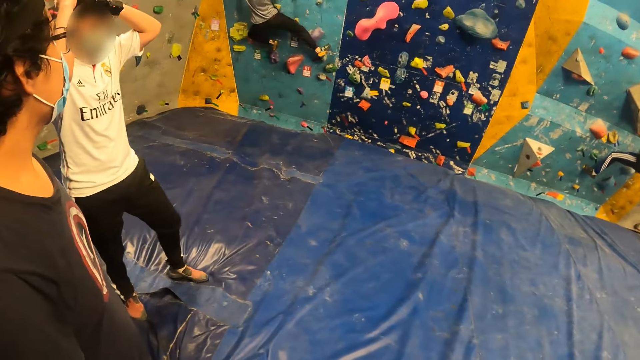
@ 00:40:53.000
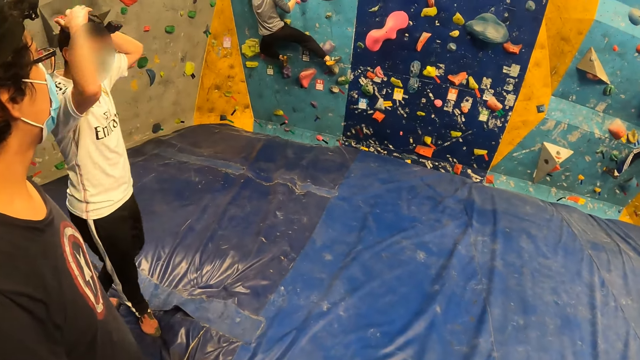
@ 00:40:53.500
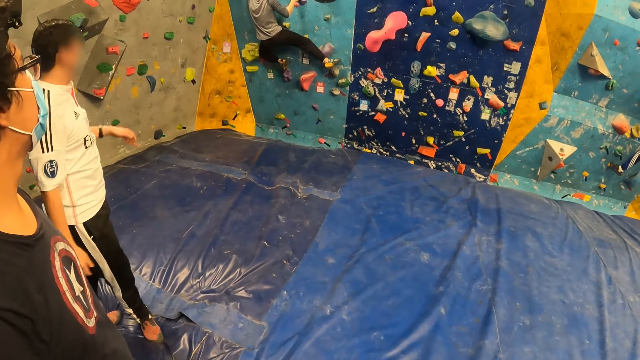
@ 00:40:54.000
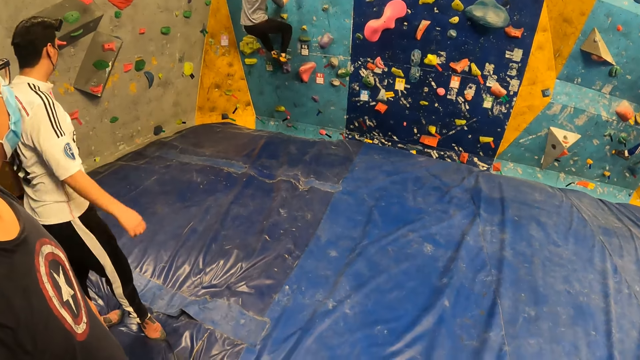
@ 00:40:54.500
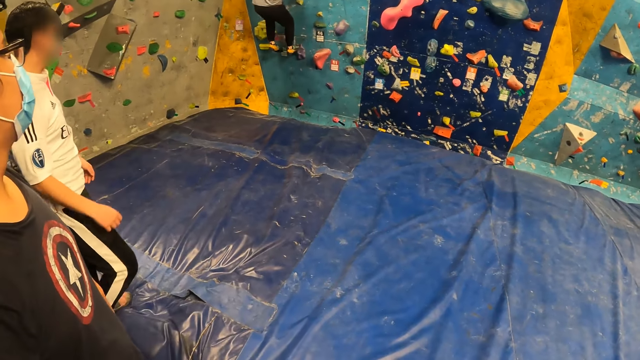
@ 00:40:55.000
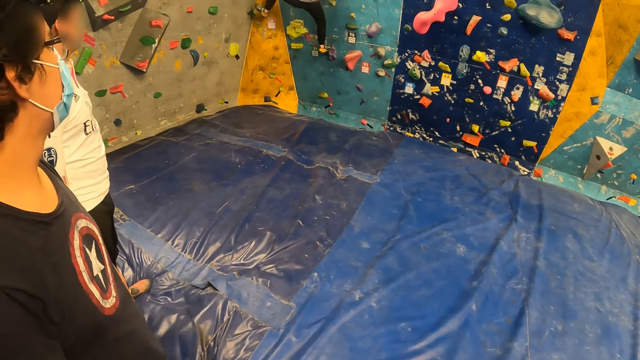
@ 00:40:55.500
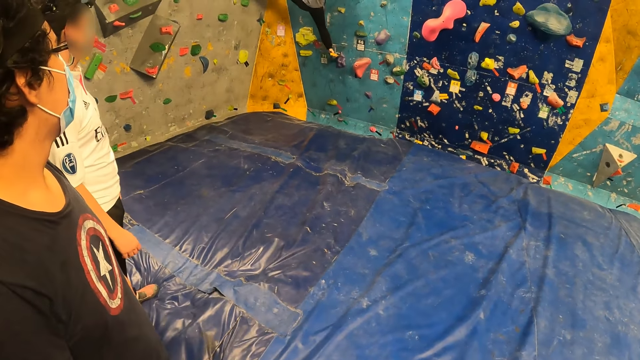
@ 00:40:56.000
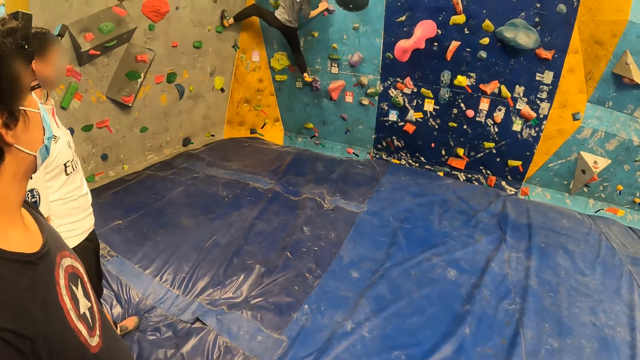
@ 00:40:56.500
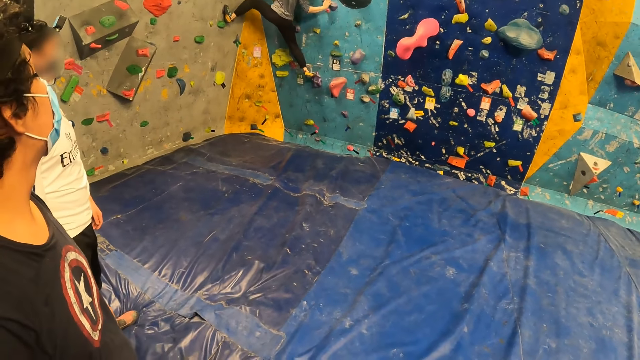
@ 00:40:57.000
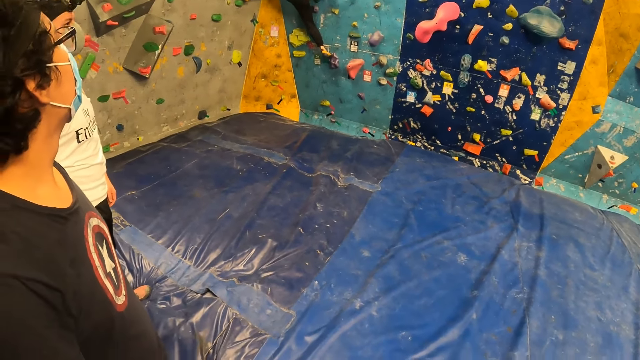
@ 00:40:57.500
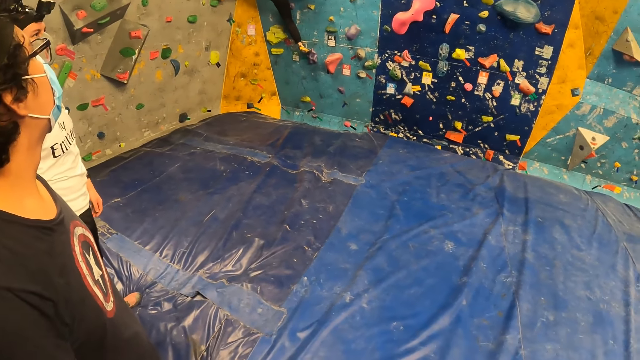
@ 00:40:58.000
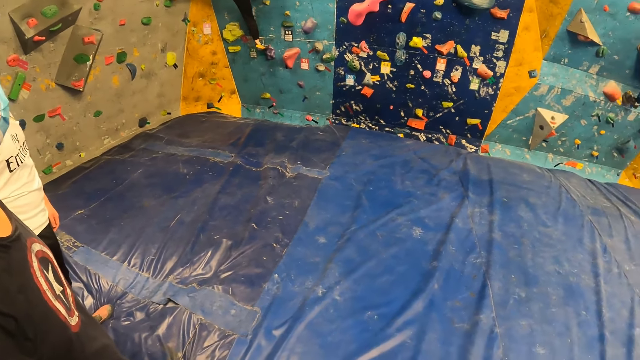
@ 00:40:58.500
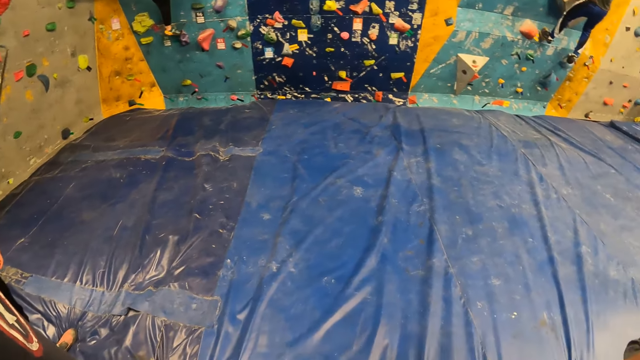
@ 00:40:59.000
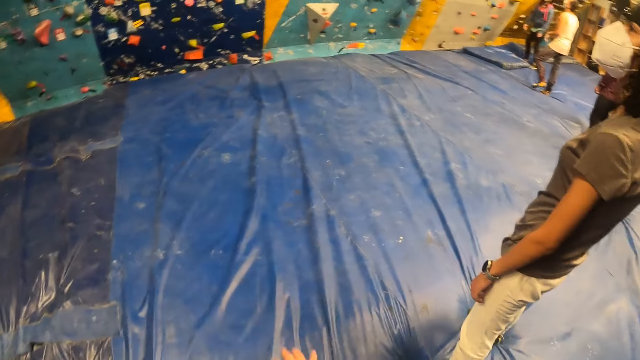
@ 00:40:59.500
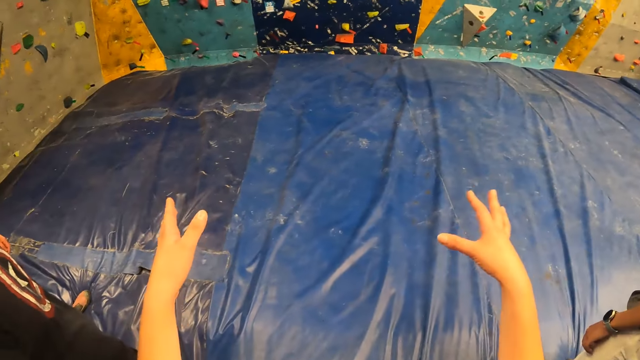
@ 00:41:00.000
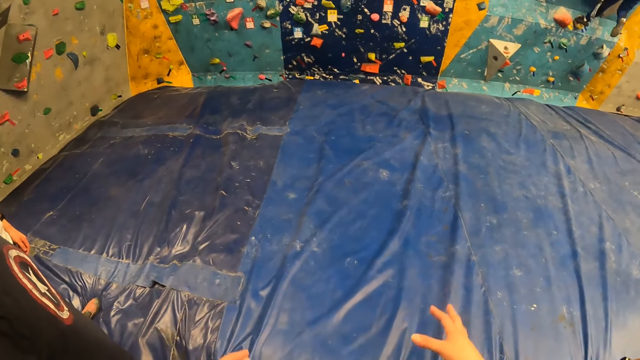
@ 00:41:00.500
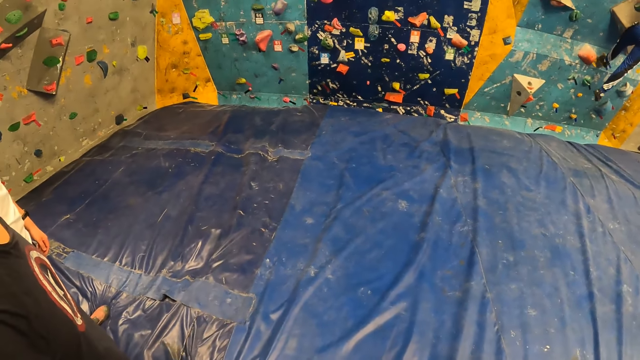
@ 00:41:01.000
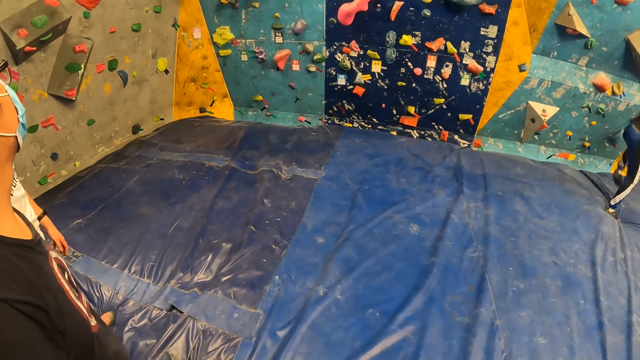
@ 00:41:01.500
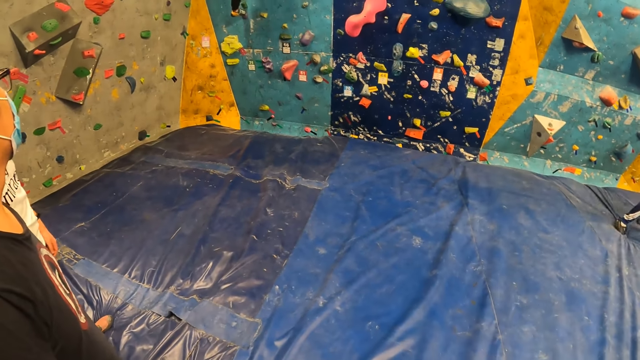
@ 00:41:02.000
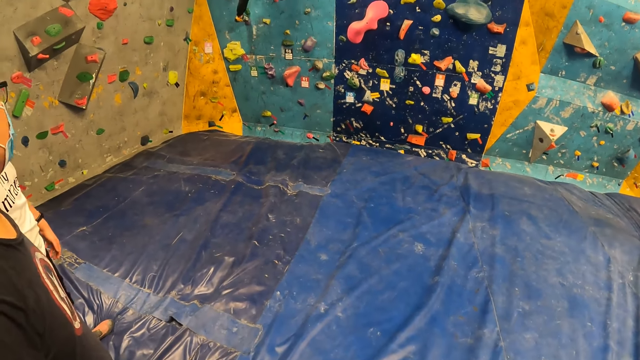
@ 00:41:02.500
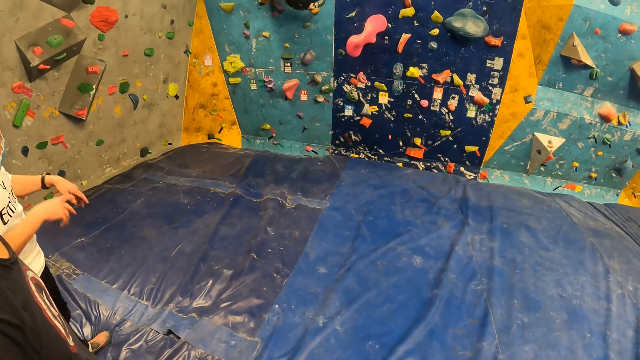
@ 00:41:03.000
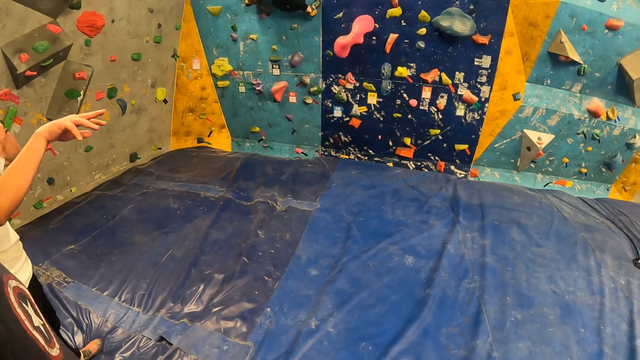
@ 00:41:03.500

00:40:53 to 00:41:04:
The camera wearer raises both her arms. She looks around.

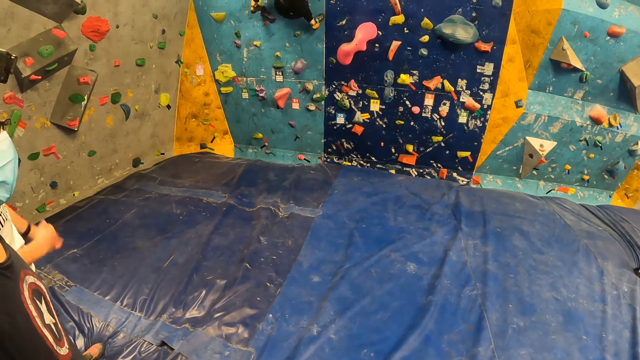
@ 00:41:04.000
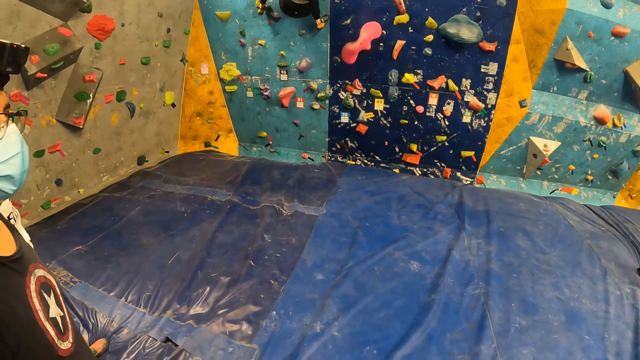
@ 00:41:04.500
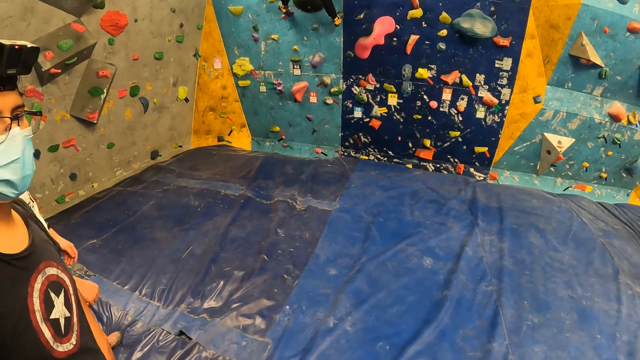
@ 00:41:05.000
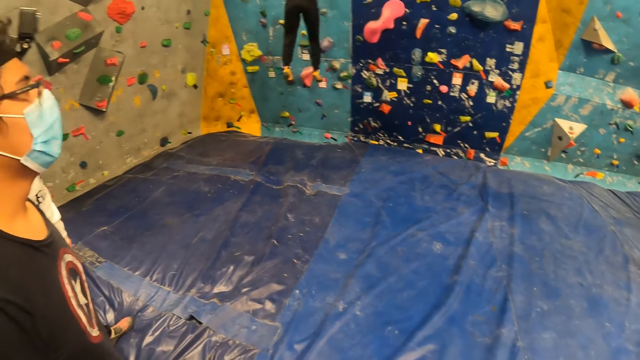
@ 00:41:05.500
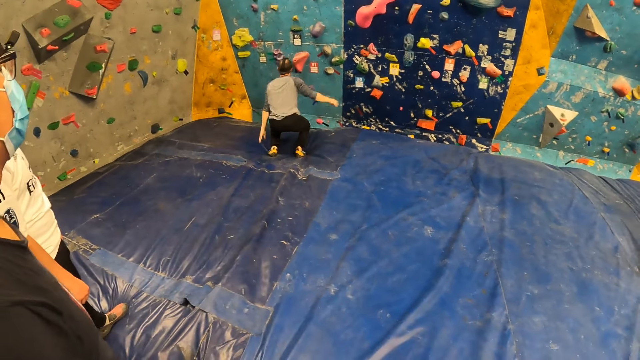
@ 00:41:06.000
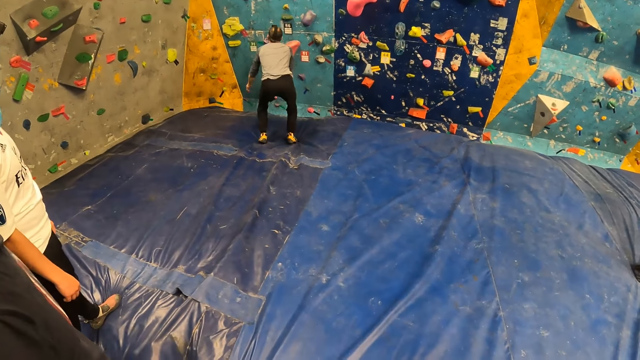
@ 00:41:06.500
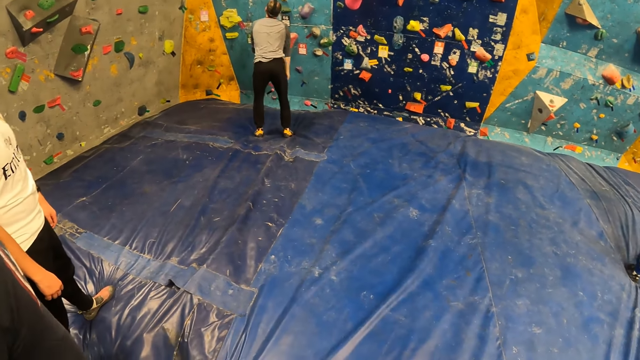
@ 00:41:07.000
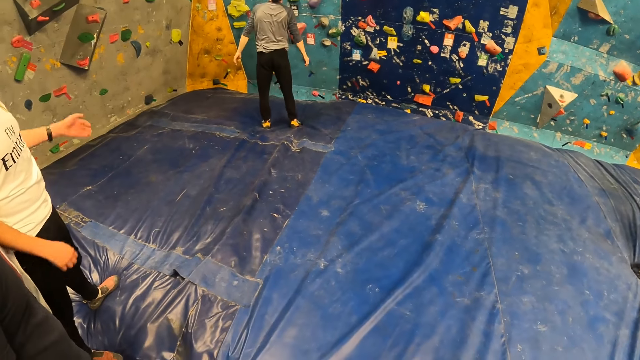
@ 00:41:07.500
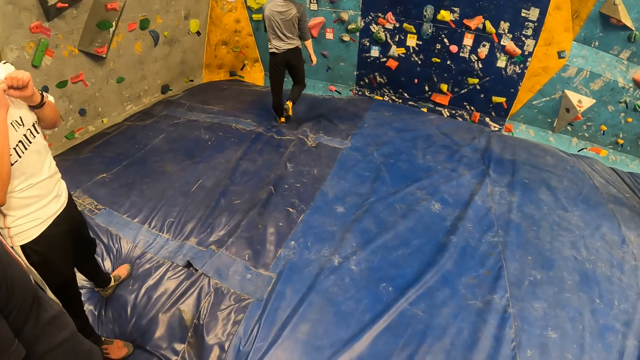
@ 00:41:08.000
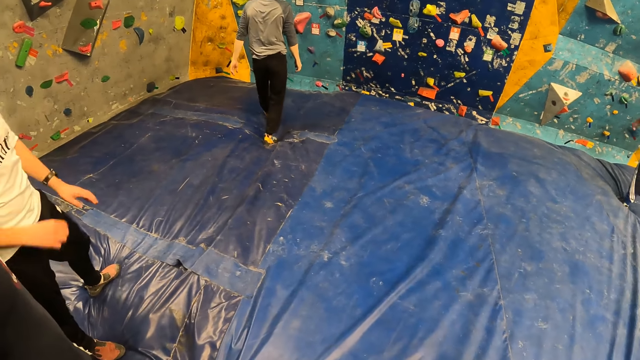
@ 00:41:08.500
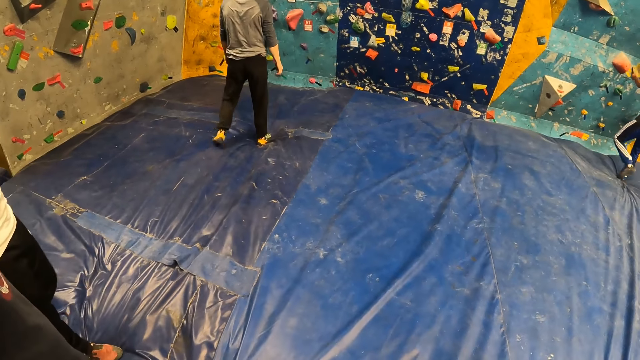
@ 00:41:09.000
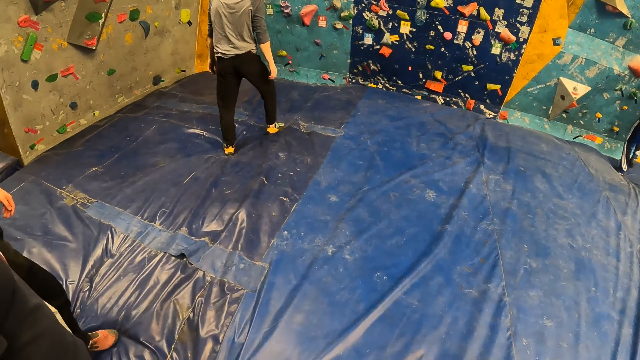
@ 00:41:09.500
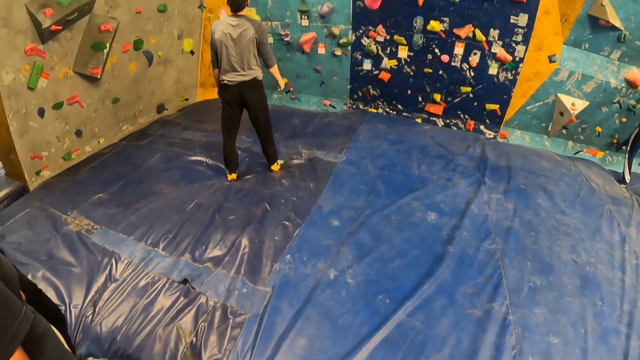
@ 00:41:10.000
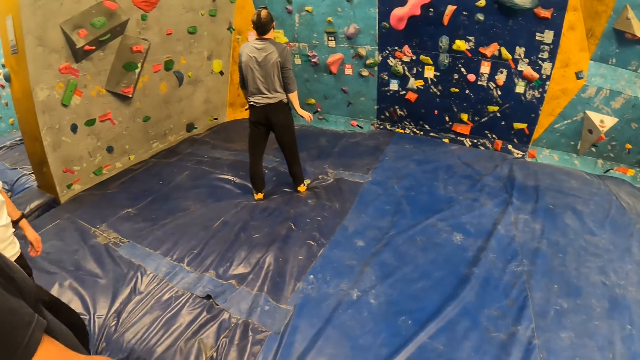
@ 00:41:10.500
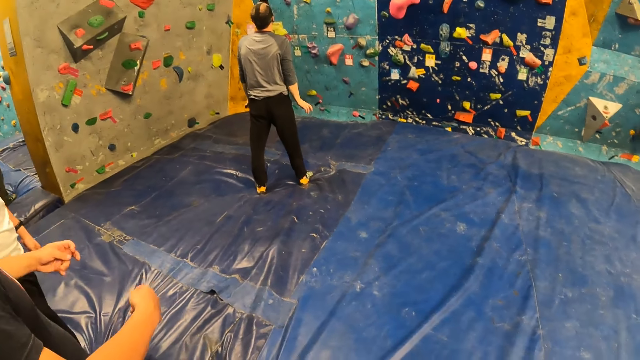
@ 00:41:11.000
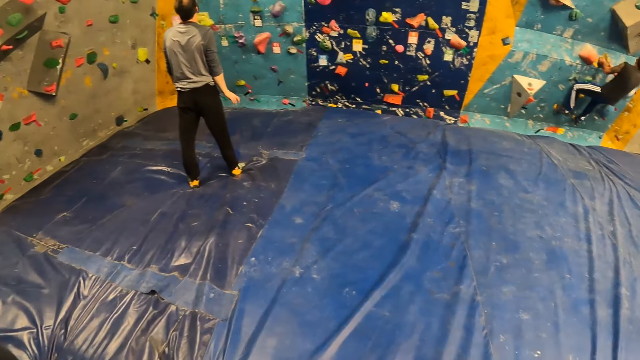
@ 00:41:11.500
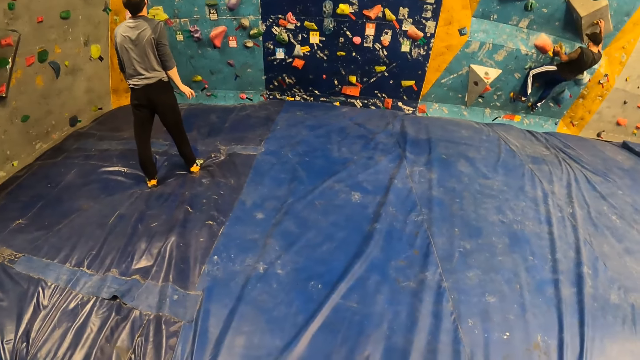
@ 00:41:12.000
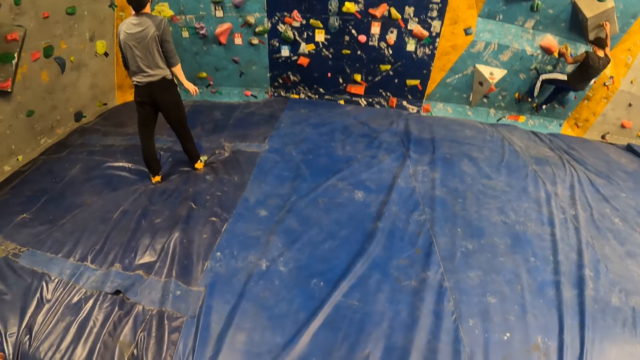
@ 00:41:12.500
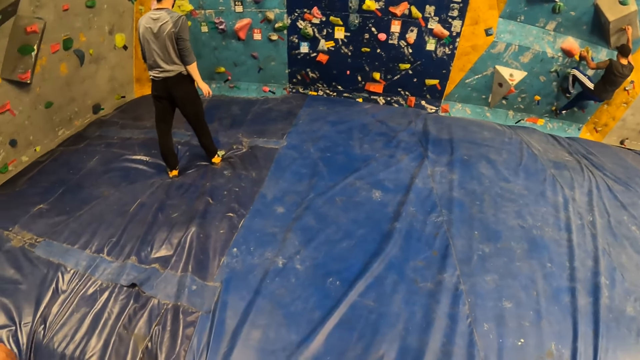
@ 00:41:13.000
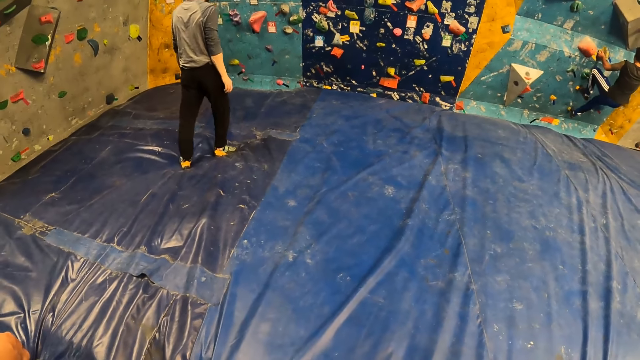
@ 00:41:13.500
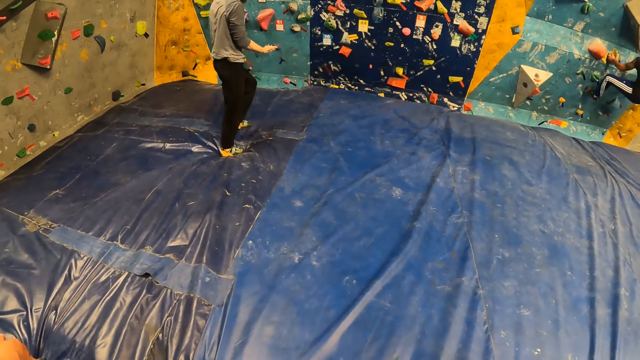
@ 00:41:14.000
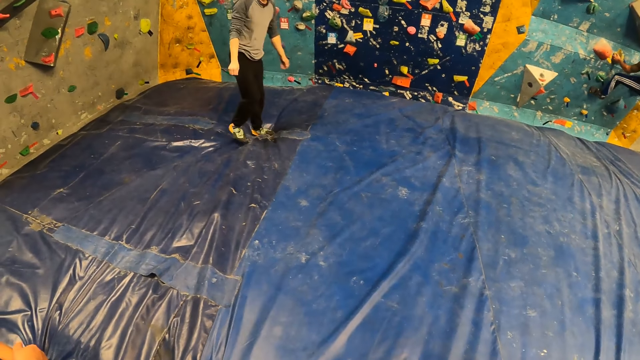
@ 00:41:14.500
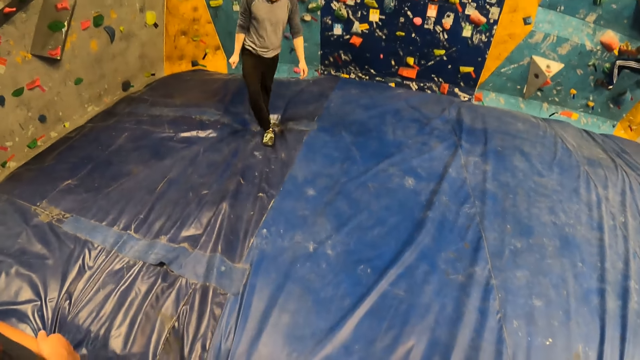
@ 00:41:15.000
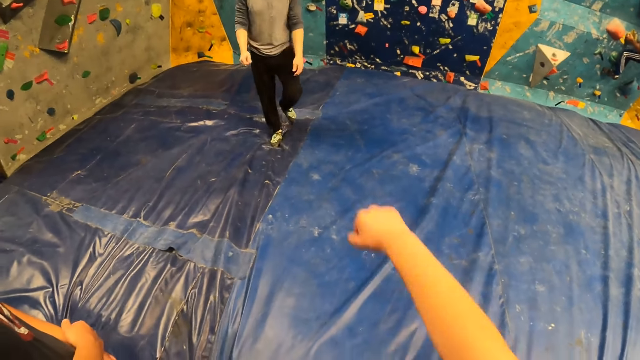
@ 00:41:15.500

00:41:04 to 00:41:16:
The man jumps down from the wall.
